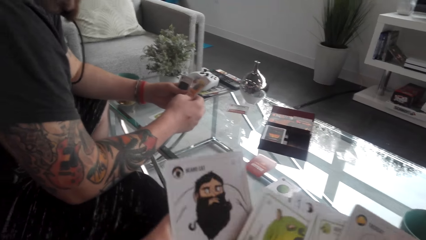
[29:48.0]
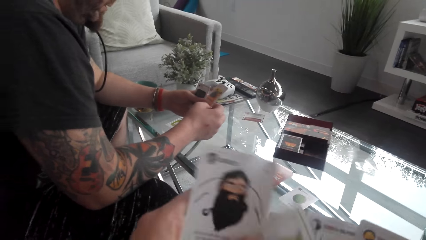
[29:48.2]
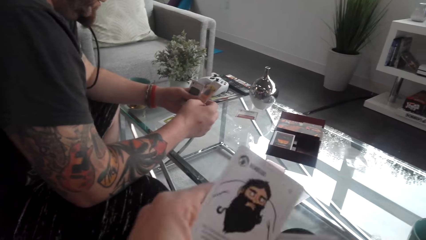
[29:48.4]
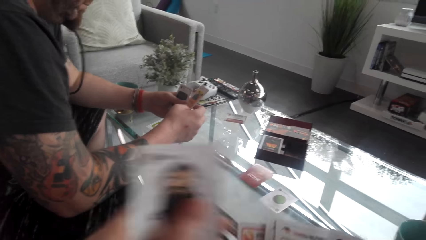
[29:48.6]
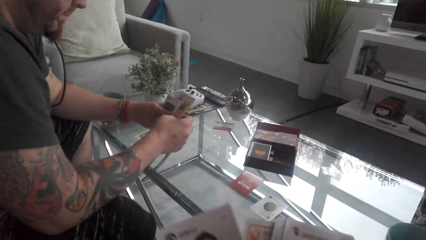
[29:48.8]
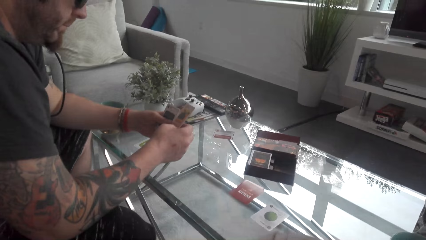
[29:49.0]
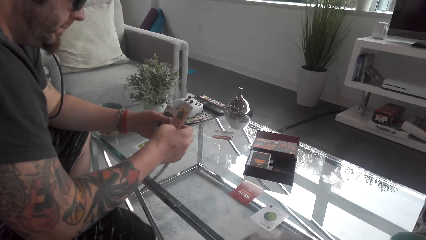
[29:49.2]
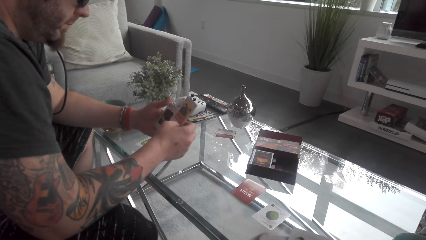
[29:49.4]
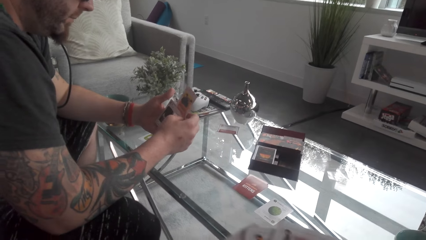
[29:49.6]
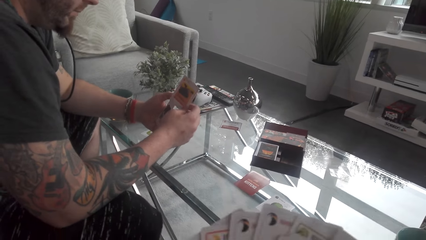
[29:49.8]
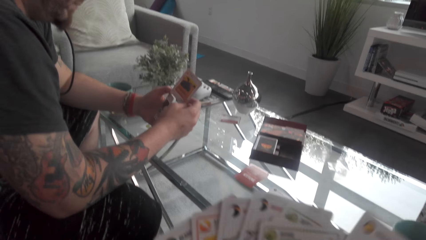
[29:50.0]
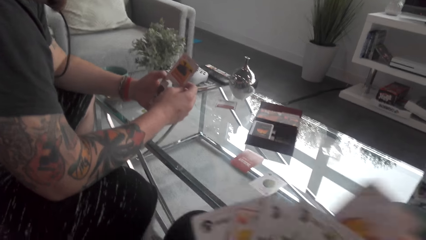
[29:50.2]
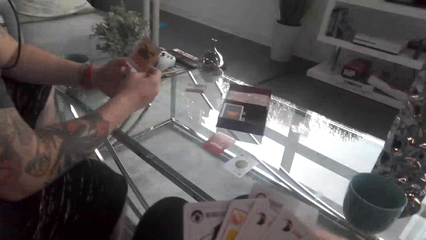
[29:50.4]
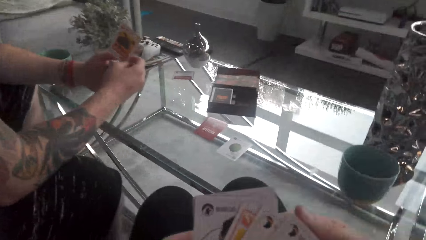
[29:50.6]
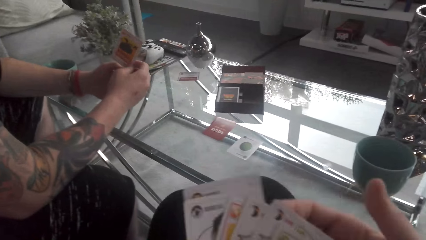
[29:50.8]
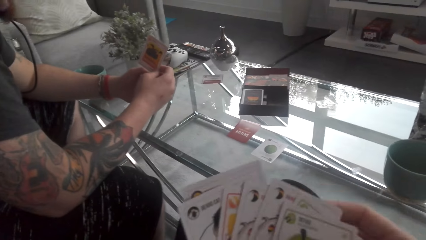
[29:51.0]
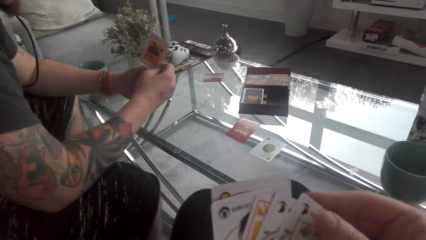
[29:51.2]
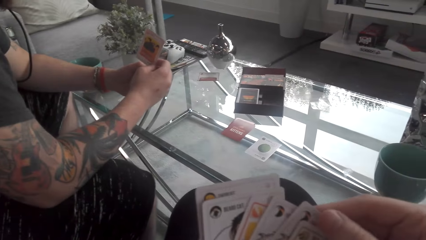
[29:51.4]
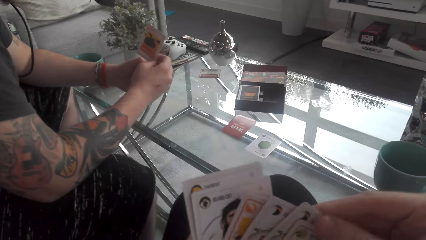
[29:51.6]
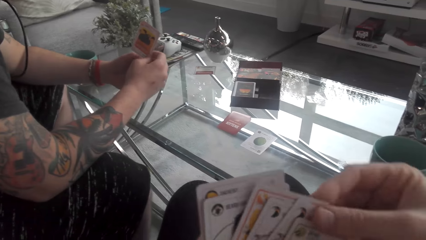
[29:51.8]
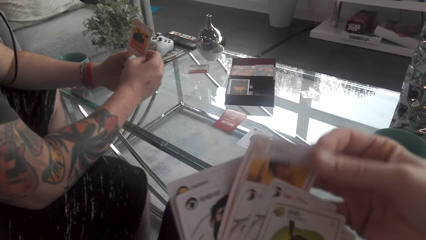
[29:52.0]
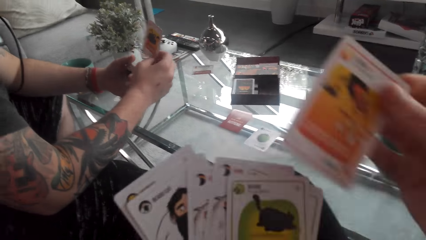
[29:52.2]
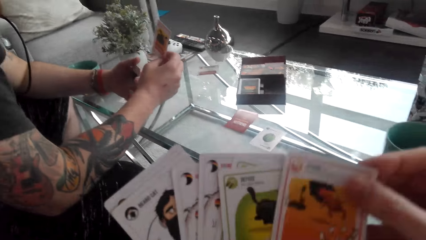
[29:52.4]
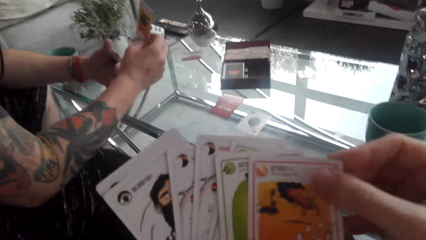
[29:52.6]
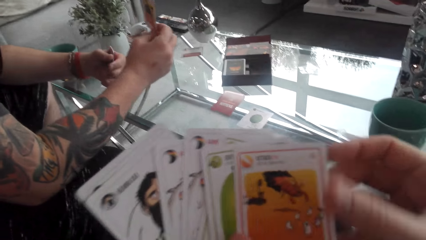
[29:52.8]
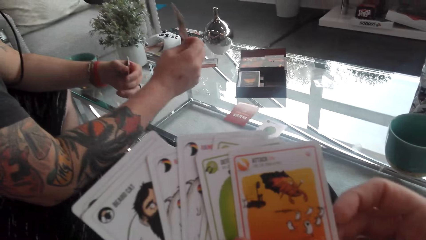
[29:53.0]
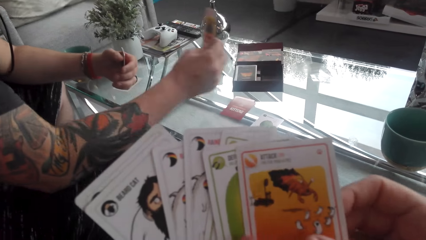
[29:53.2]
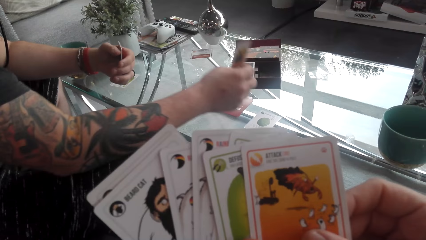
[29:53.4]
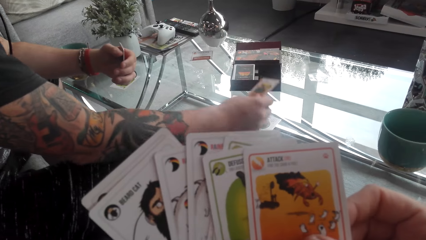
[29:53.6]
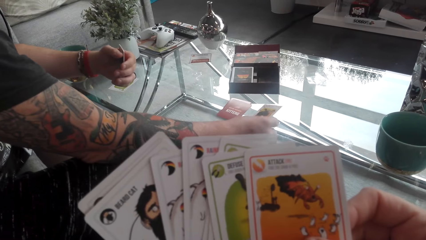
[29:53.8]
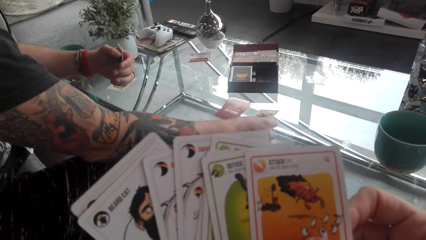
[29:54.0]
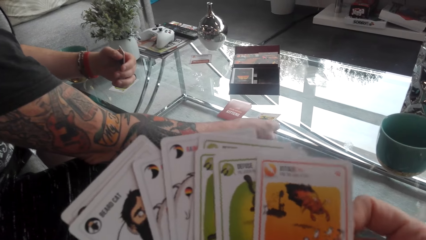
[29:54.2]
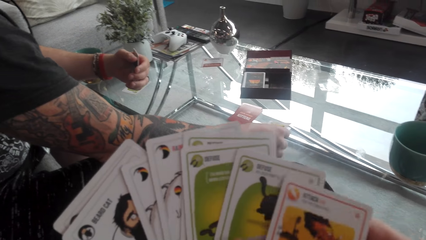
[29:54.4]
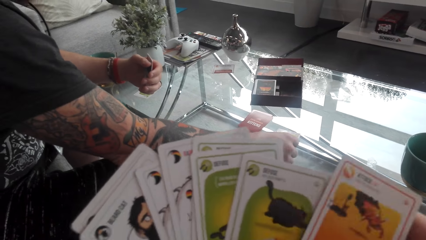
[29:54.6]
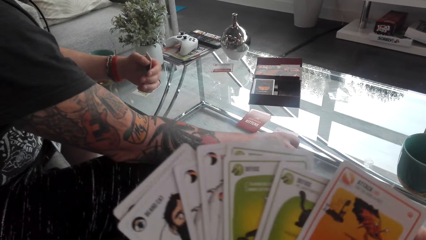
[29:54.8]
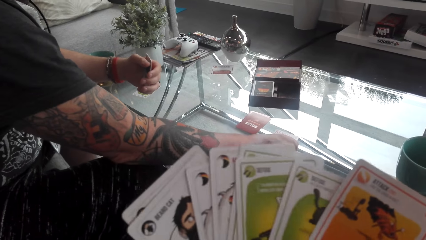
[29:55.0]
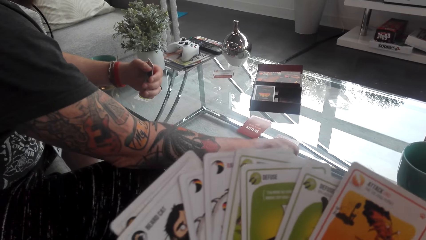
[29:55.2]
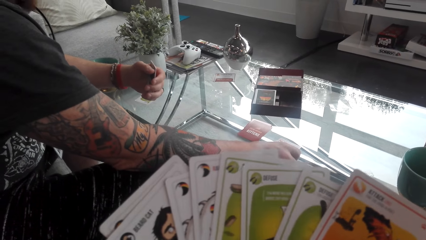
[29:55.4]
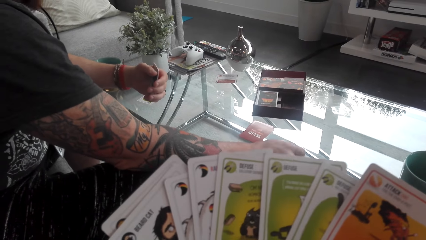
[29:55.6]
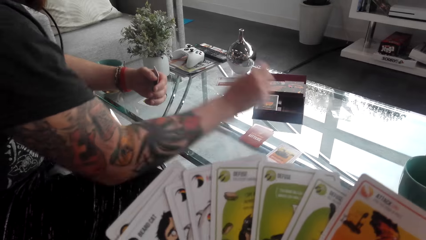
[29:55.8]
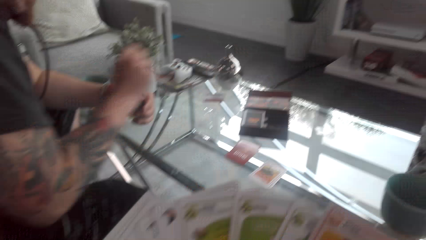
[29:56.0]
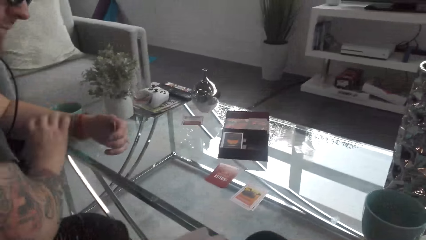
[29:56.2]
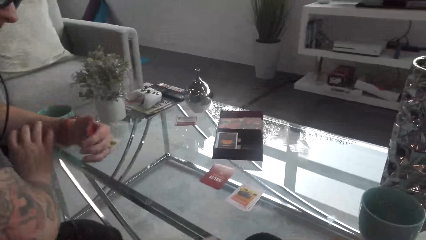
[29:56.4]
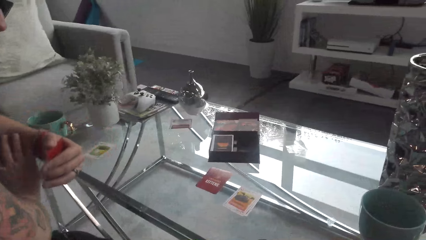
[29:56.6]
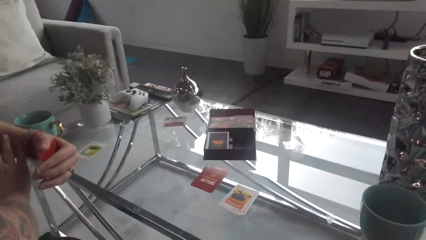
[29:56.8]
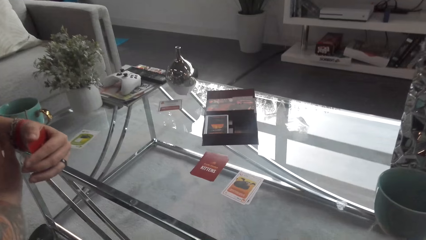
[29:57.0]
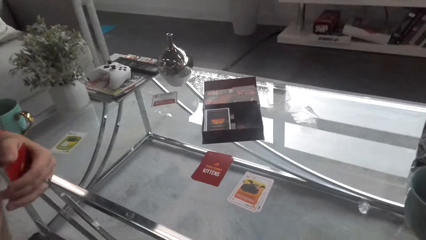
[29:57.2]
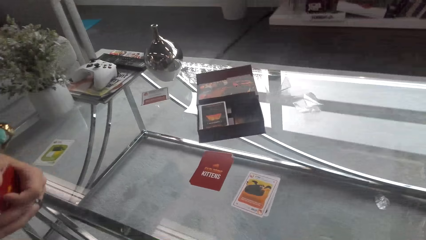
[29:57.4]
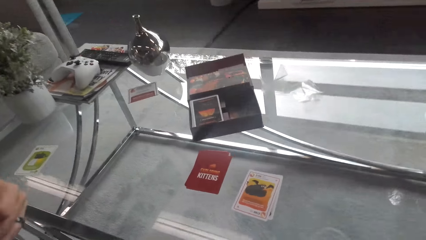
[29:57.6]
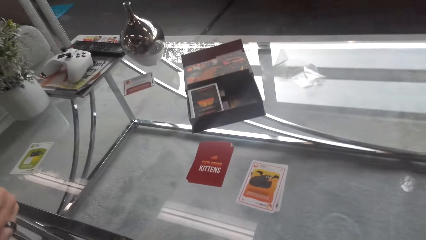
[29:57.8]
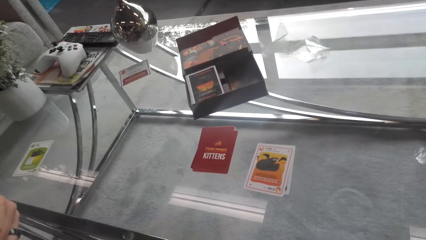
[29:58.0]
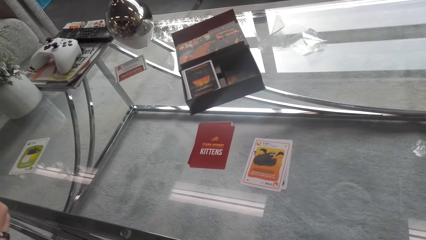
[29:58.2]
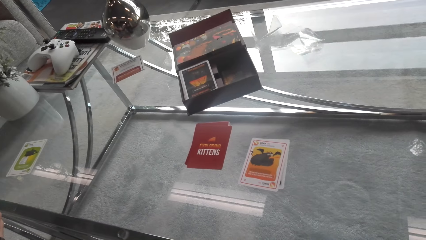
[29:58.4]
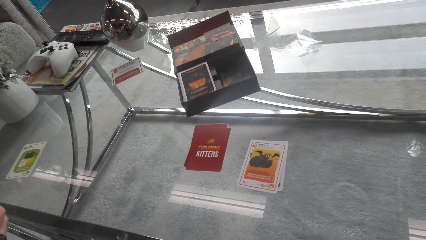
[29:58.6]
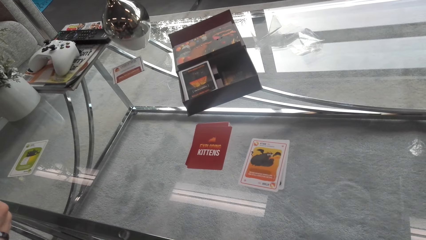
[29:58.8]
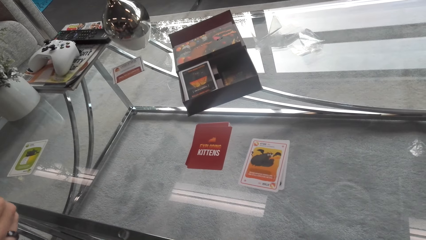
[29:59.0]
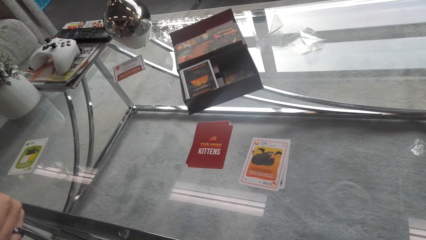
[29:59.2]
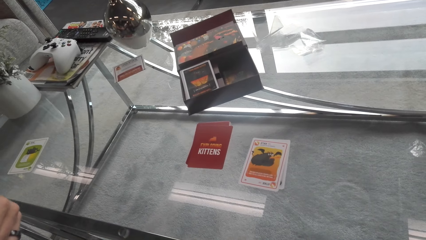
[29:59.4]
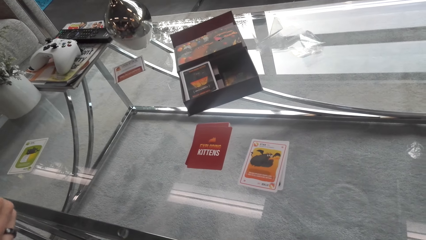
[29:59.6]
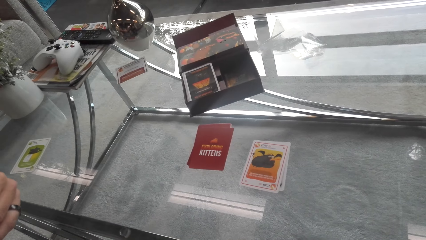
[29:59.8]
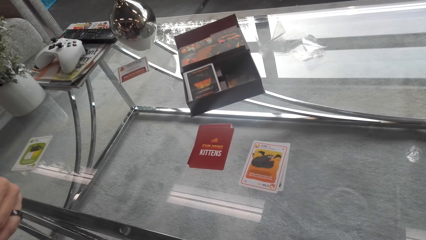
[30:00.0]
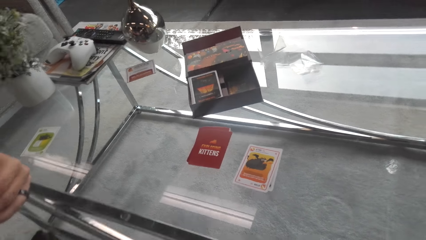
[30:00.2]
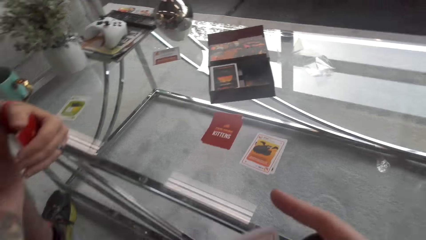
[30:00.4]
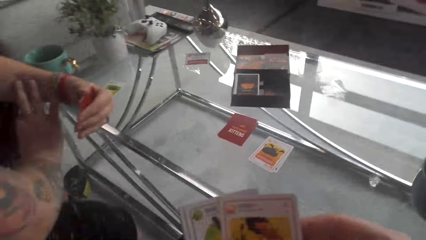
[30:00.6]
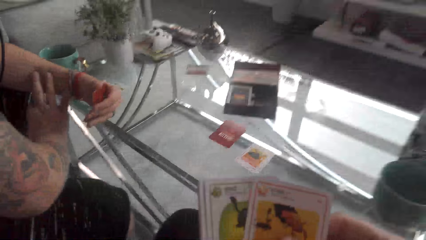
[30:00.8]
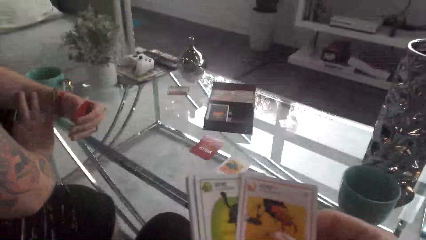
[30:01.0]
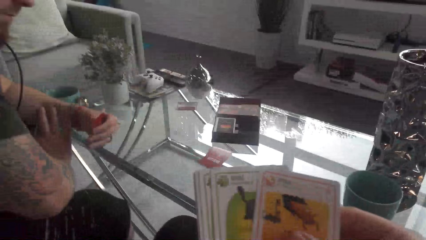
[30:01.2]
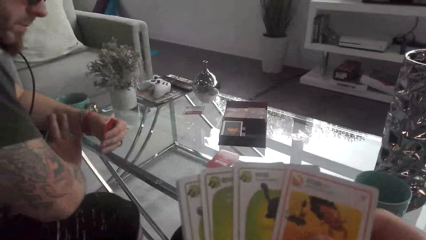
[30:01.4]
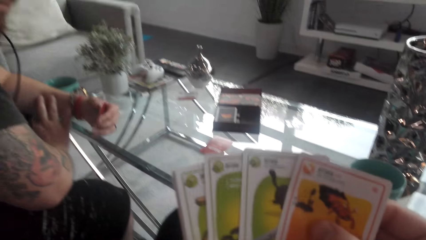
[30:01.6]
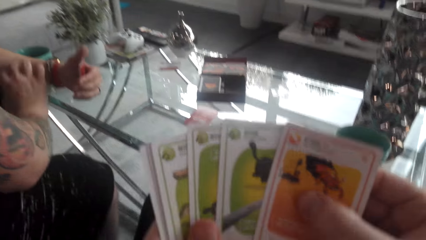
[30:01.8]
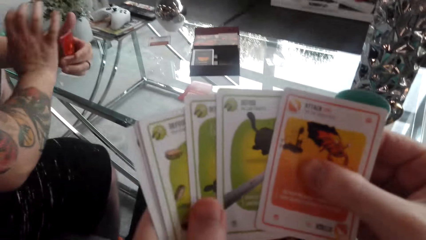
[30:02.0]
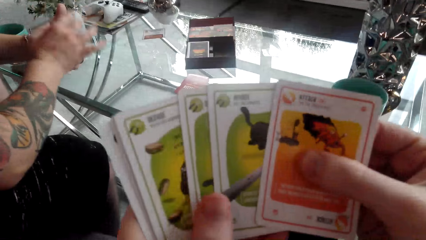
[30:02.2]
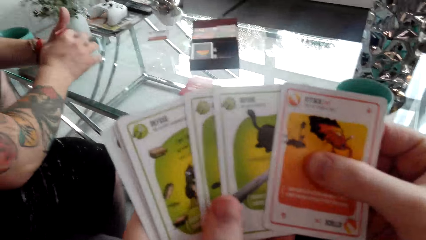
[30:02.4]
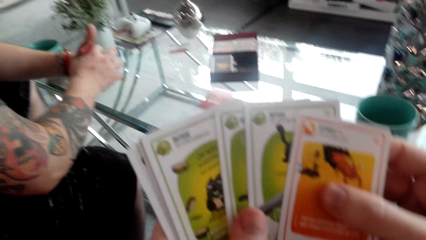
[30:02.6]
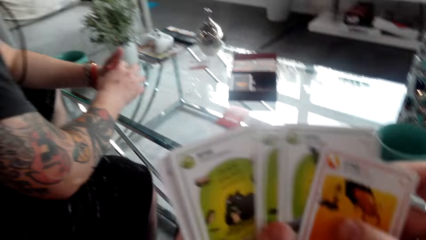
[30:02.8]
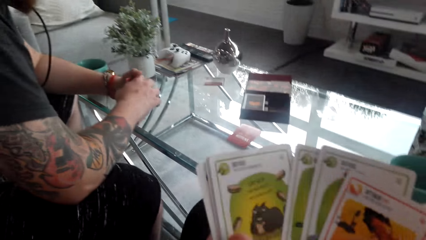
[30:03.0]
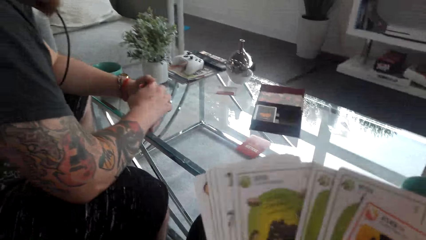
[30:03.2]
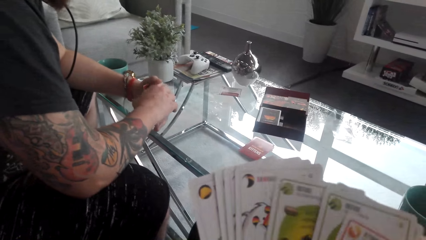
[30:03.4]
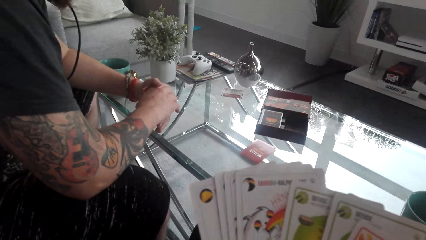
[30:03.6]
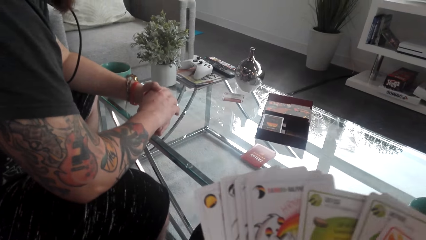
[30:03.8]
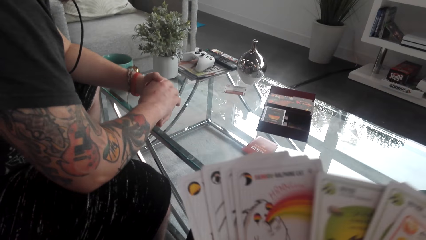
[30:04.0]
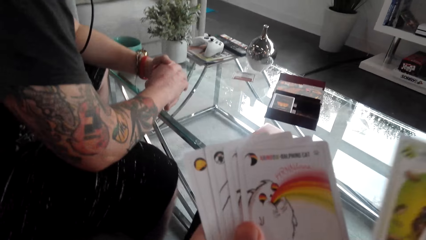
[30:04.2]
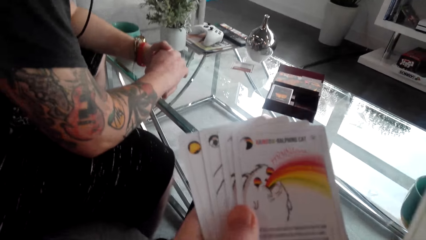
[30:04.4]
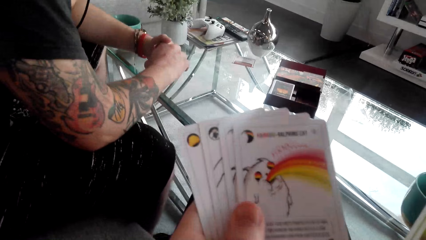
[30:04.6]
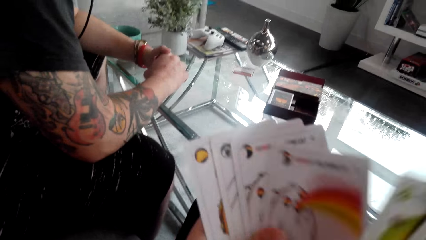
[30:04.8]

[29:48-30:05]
The camera wearer looks at the cards. They converse with a man. They pick a card and put the card in front of other cards. The man puts the cards on the table. The man reads the card. The man converses with the camera wearer. The camera wearer looks at the man. They look at the cards.
